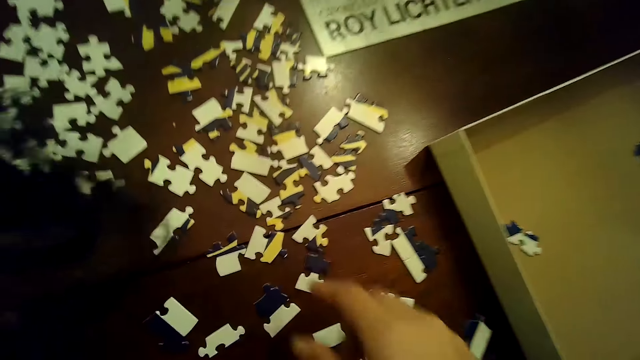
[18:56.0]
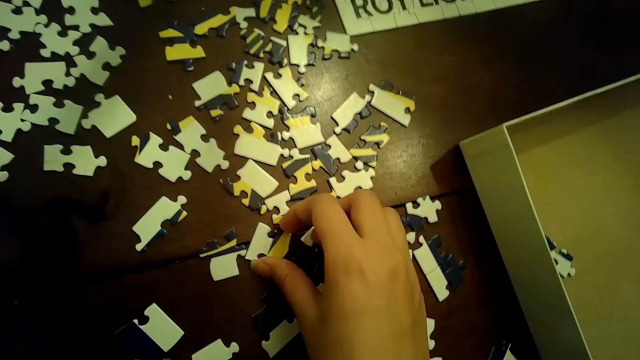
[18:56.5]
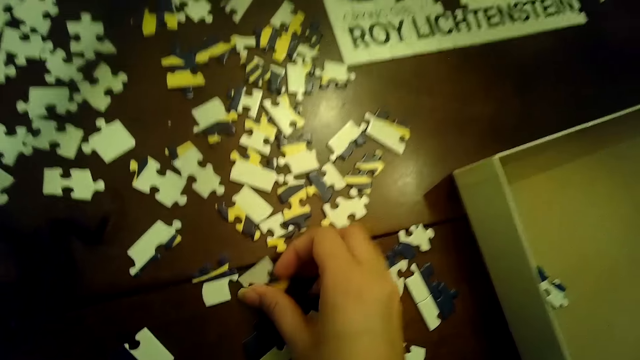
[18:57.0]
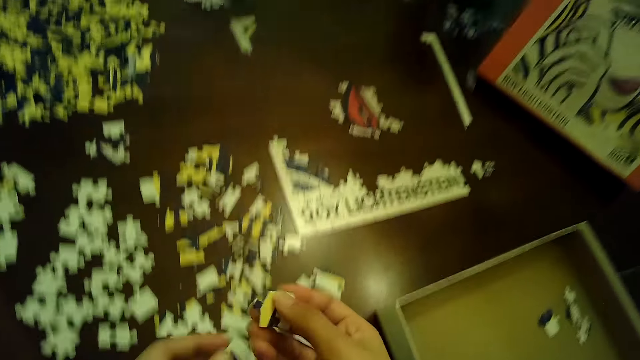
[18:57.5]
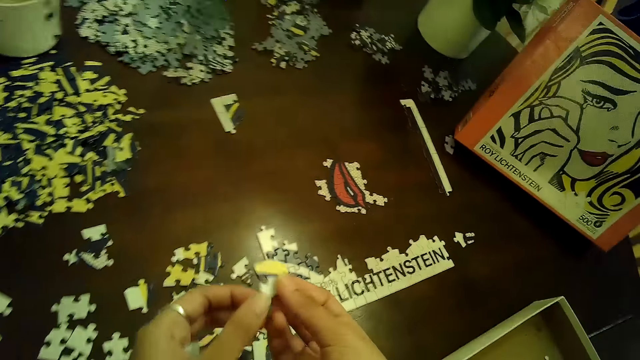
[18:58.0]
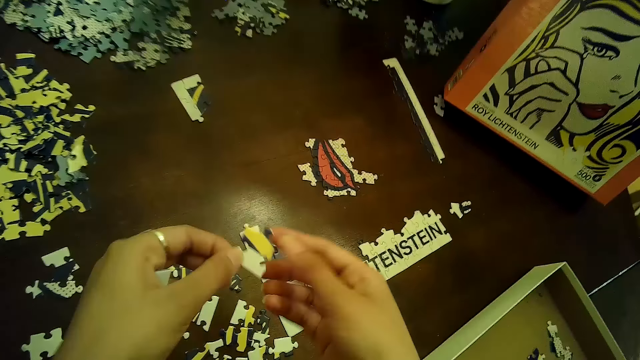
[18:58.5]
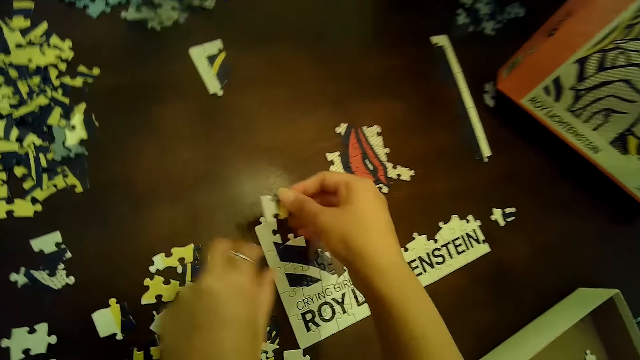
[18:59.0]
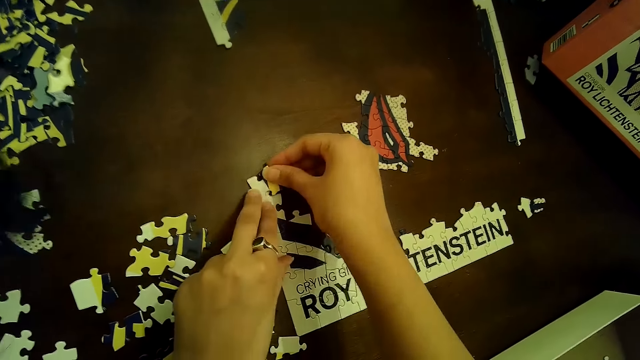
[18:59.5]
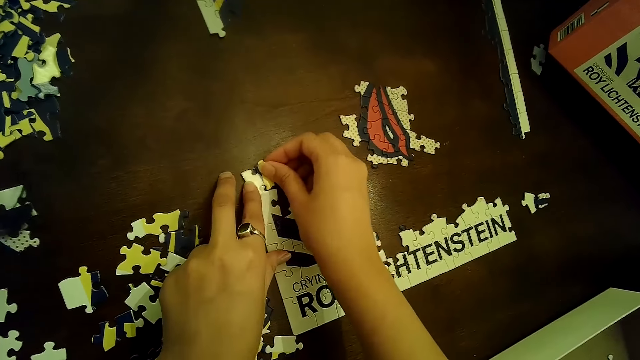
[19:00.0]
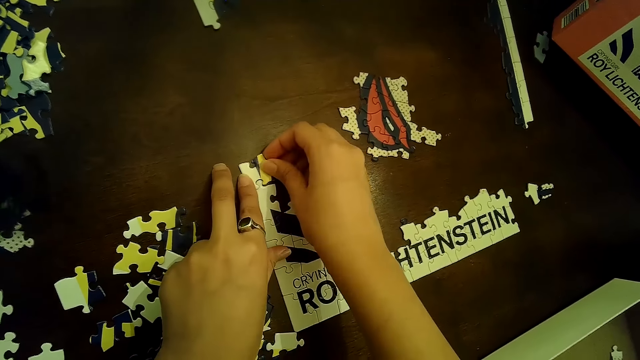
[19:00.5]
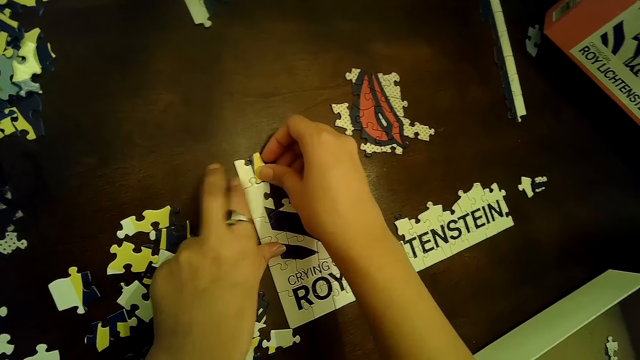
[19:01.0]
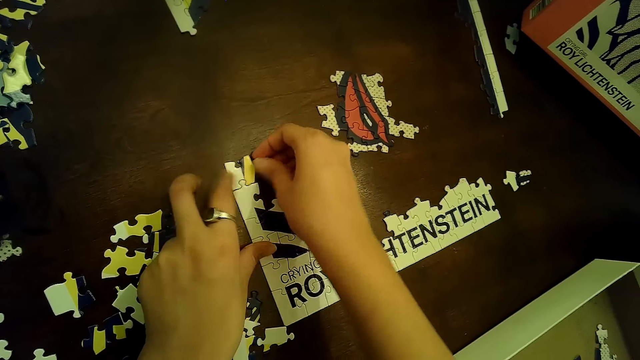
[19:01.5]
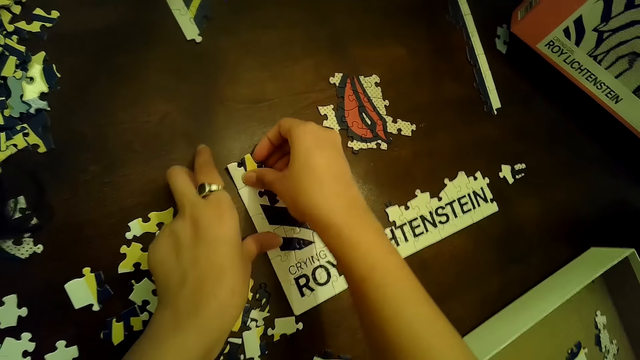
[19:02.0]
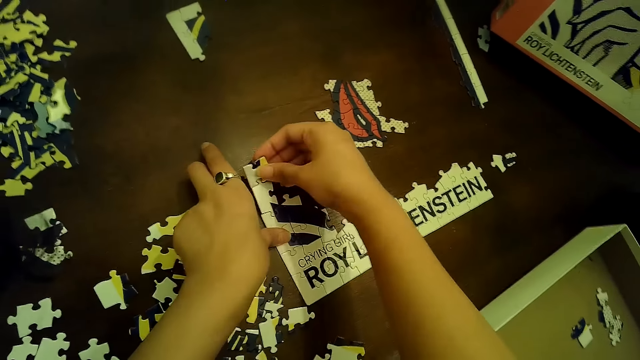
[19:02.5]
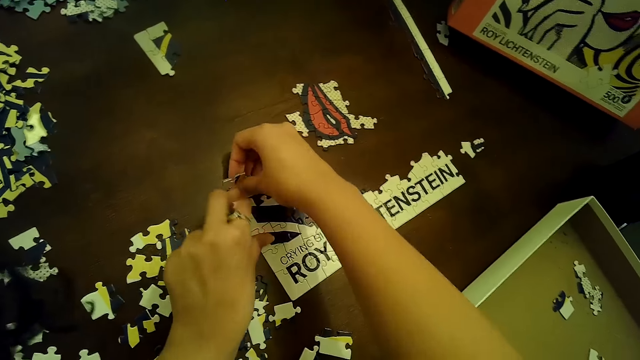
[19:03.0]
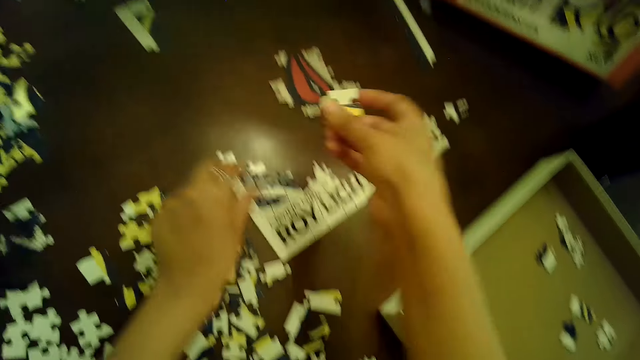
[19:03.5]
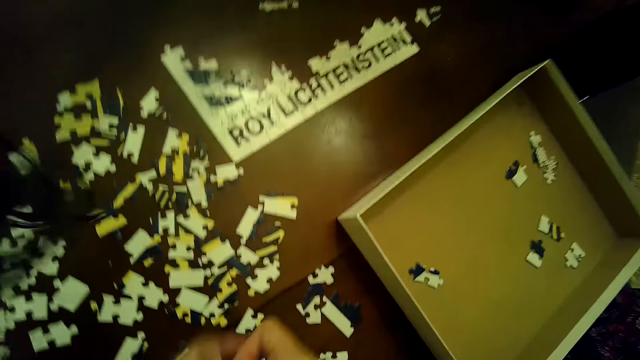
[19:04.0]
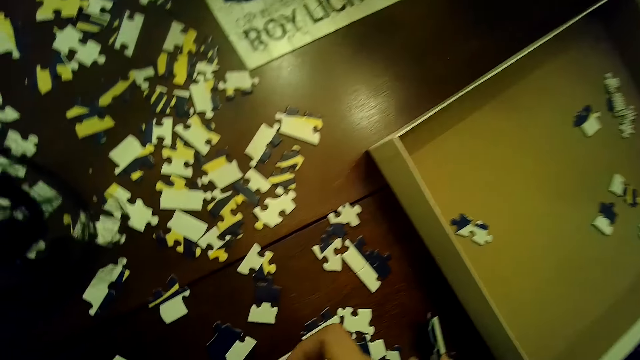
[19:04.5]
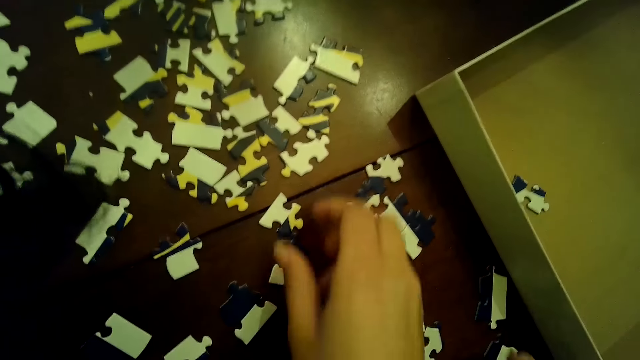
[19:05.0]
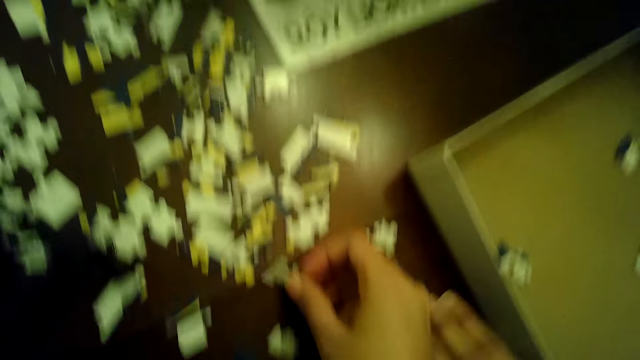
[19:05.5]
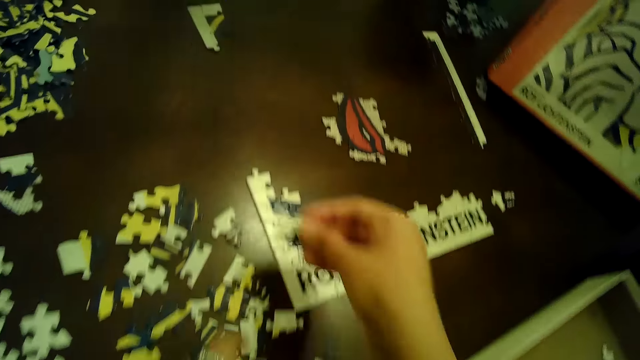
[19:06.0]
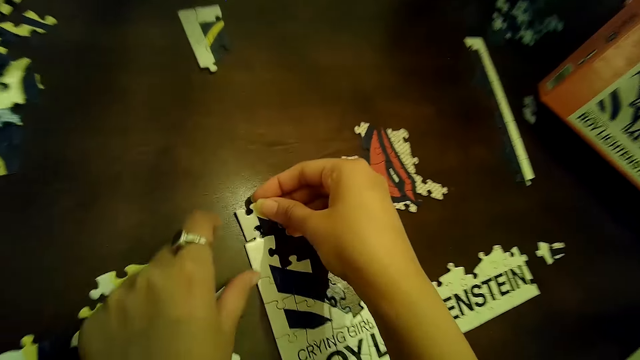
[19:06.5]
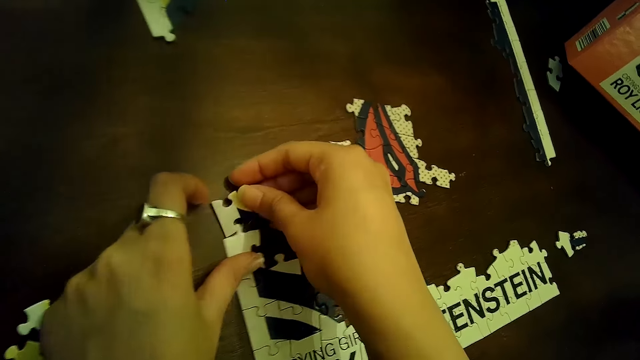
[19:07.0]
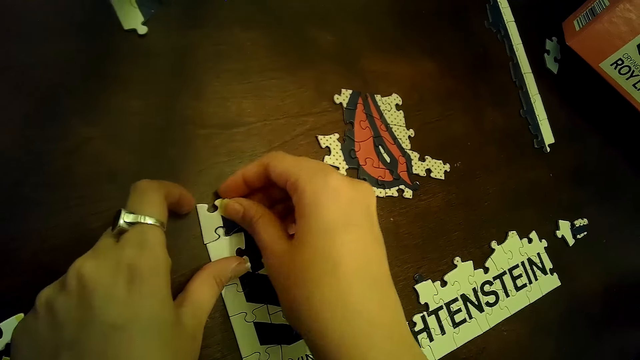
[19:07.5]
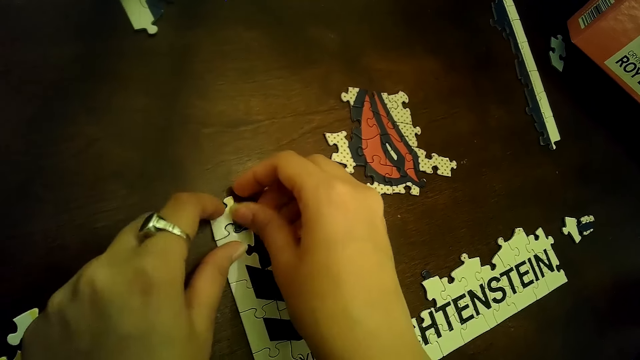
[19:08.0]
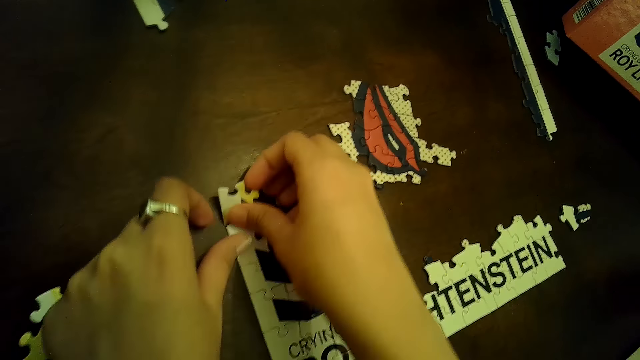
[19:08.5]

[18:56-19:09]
The camera wearer picks a piece of the jigsaw puzzle from the table with her right hand. She passes the piece of the jigsaw puzzle from her right hand to her left hand. She passes the piece of the jigsaw puzzle from her left hand to her right hand. She inserts the piece of the jigsaw puzzle into the tile of the jigsaw puzzle on the table with her right hand. She holds down the tile of the jigsaw on the table with her left hand. She picks the piece of the jigsaw puzzle from the table with her right hand. She passes the piece of the jigsaw puzzle from her right hand to her left hand. She picks the piece of the jigsaw puzzle from the table with her right hand. A woman picks a piece of the jigsaw puzzle from the table with her left hand. The camera wearer chooses cards on the table. She inserts the piece of the jigsaw puzzle into the tile of the jigsaw puzzle on the table with her right hand. She holds down the tile of the jigsaw on the table with her left hand. She arranges the cards on the table.

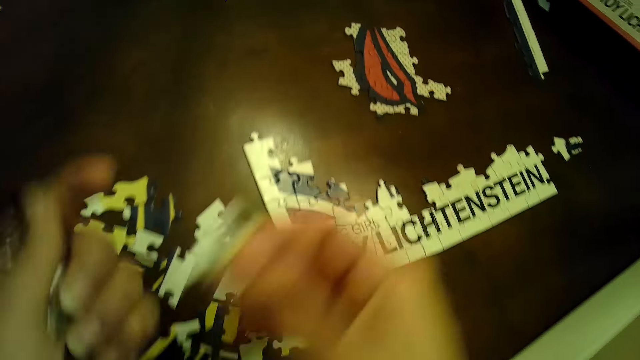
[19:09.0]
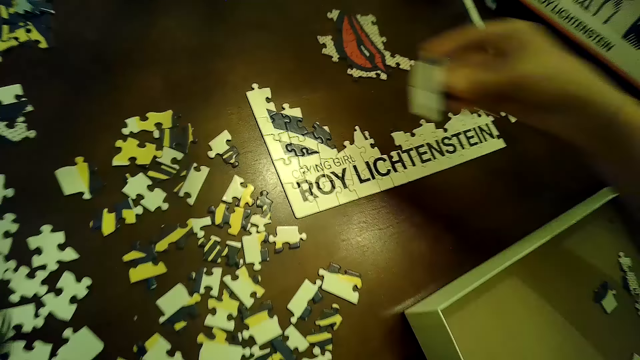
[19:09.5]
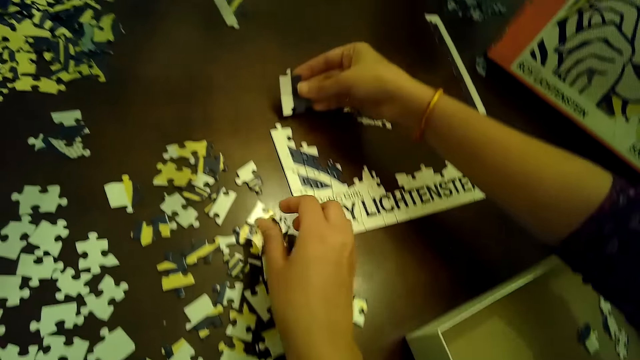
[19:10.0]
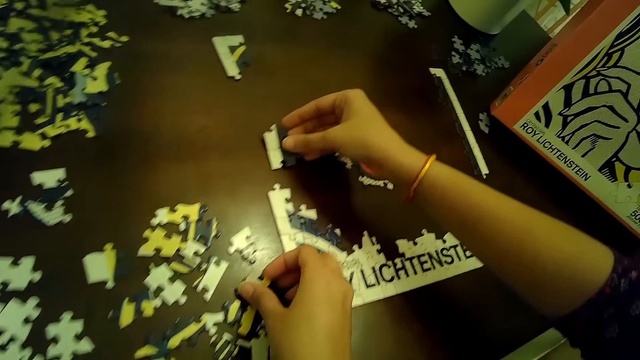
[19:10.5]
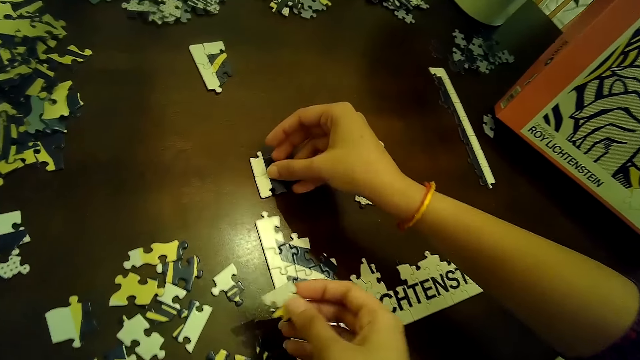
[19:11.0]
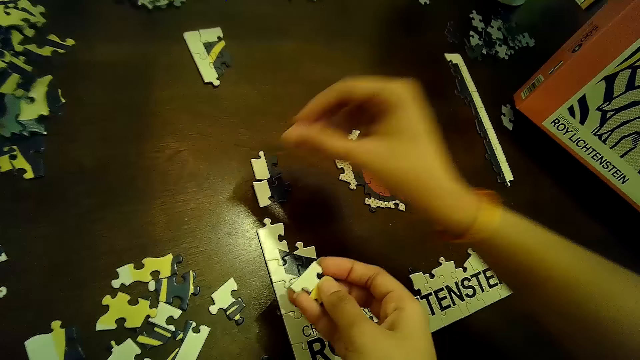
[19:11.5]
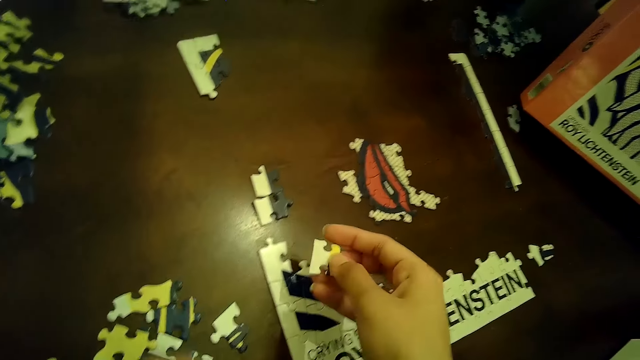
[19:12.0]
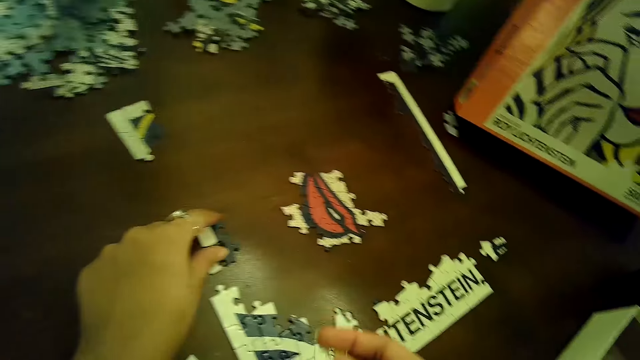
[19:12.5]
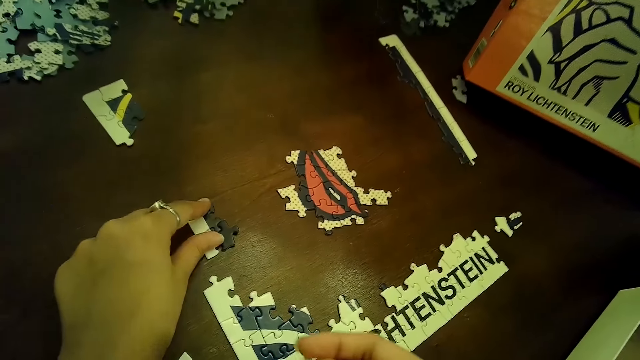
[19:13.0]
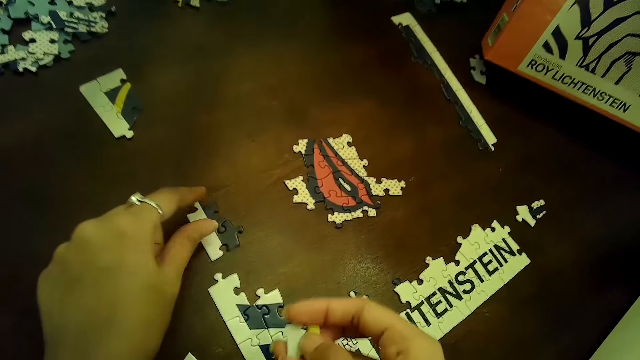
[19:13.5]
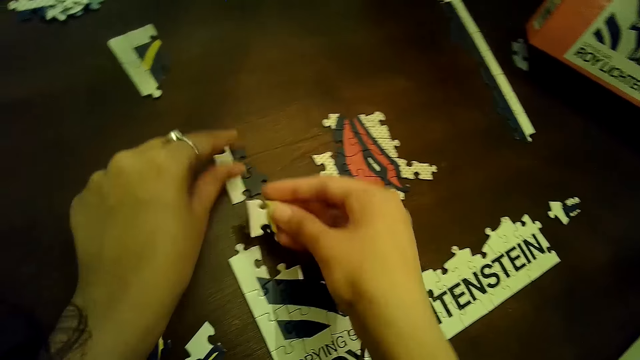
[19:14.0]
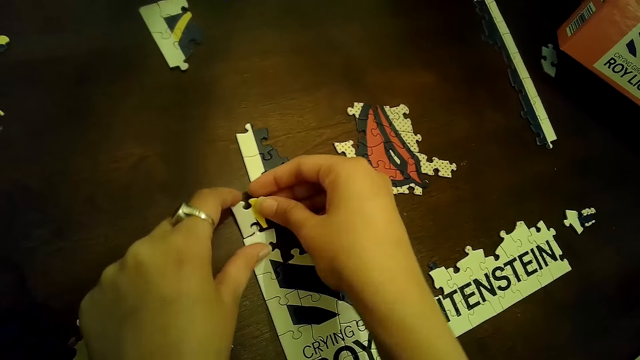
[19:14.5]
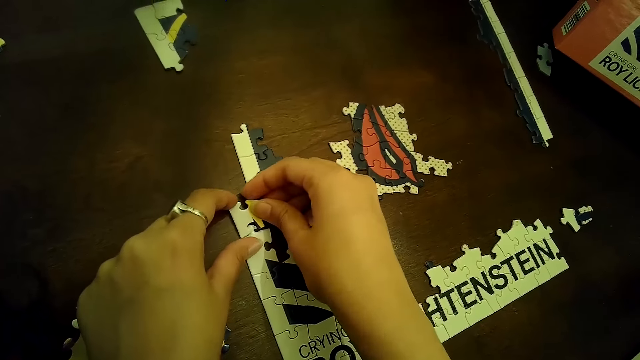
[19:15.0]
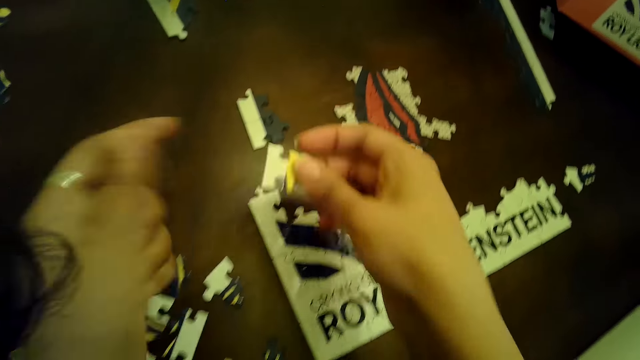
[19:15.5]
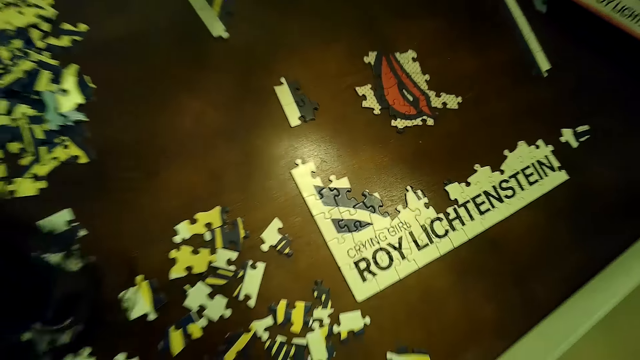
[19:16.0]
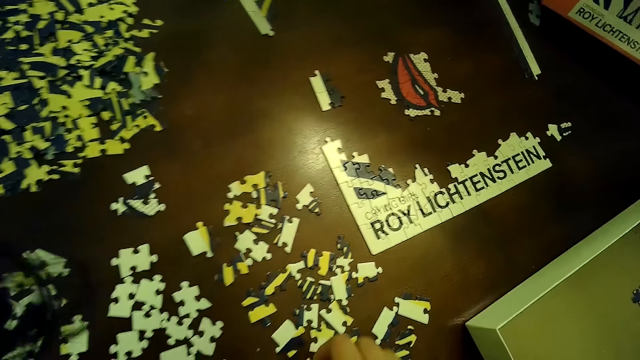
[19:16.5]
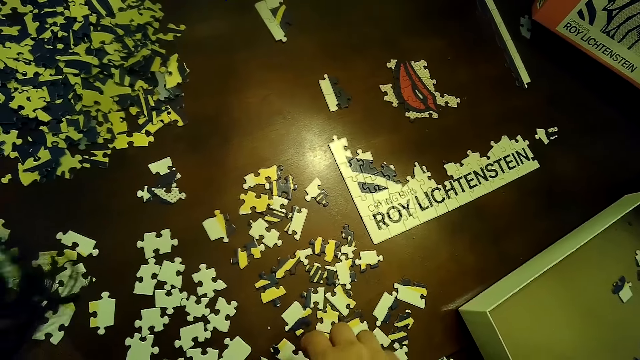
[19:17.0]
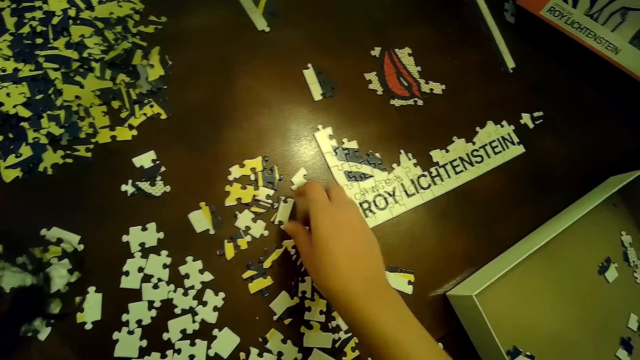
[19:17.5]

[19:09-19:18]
The camera wearer picks the piece of the jigsaw puzzle from the table with her right hand. She lifts her left hand from the tile of the jigsaw puzzle on the table. She passes the piece of the jigsaw puzzle from her right hand to her left hand. A woman drops pieces of the jigsaw puzzle on the table with her right hand. The camera wearer picks a piece of the jigsaw puzzle from the table with her right hand. The woman arranges cards on the table. The camera wearer adjusts pieces of the jigsaw puzzle on the table with her left hand. She holds down the tile of the jigsaw on the table with her left hand. She inserts the piece of the jigsaw puzzle into the tile of the jigsaw puzzle on the table with her right hand. She arranges the cards on the table. She removes the piece of the jigsaw puzzle from the tile on the table. She lifts her left hand from the jigsaw puzzle tile on the table. She passes the piece of the jigsaw puzzle from her right hand to her left hand.
